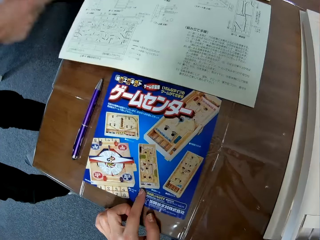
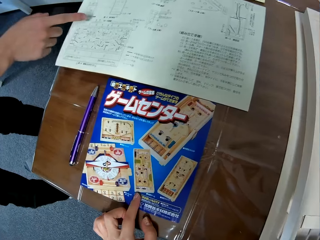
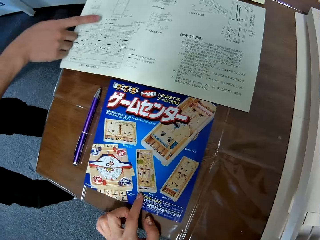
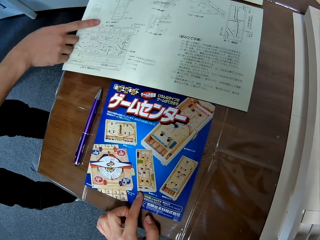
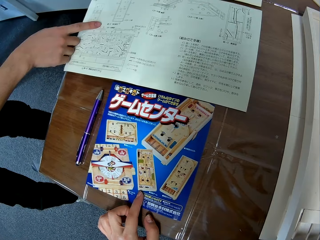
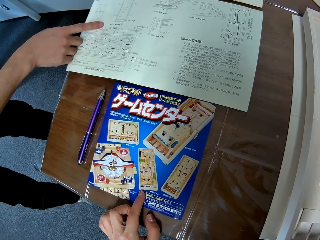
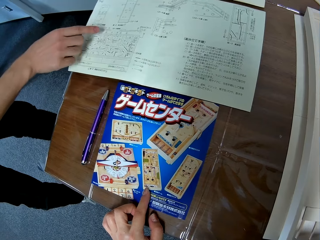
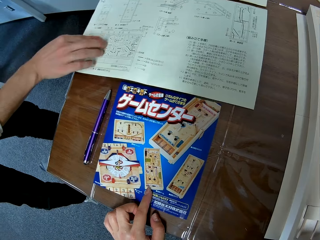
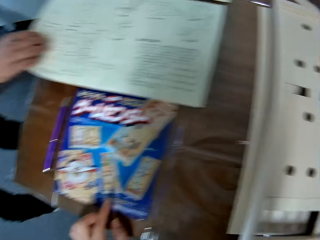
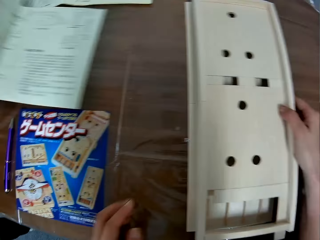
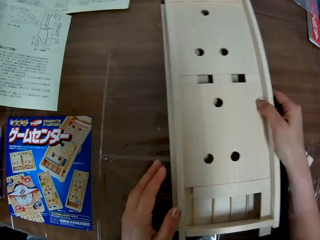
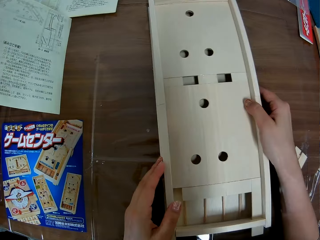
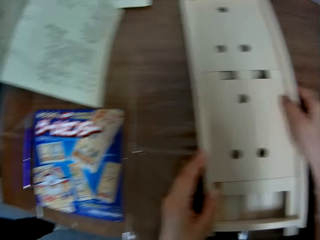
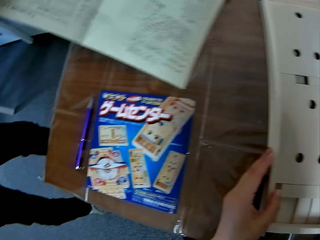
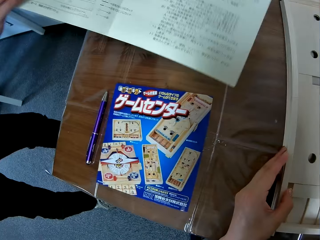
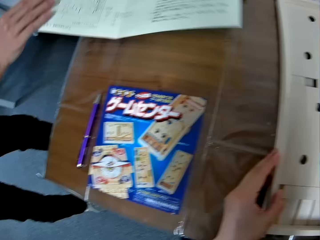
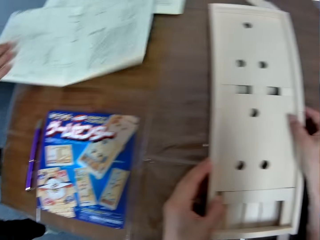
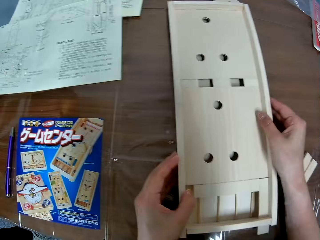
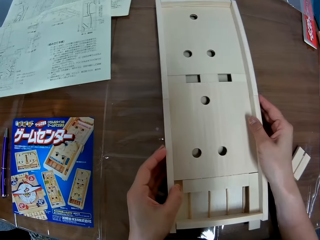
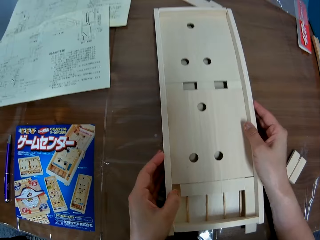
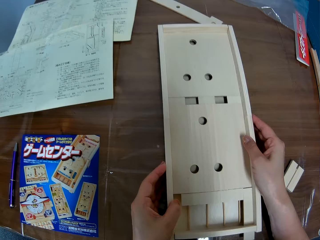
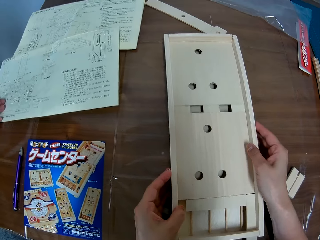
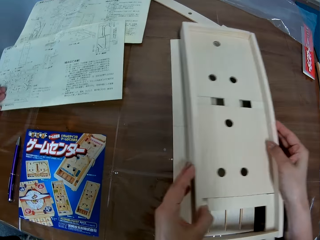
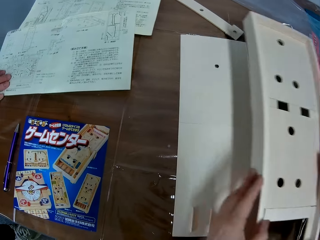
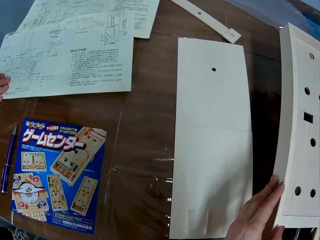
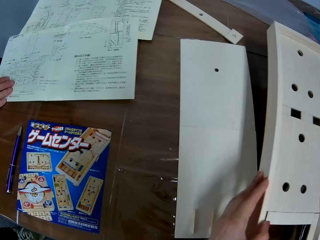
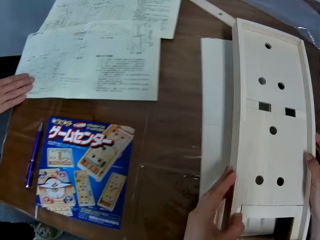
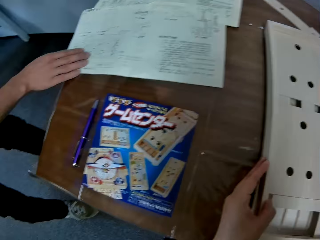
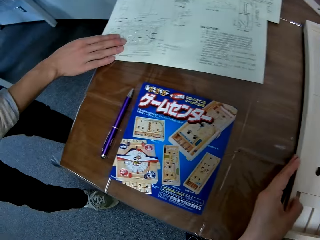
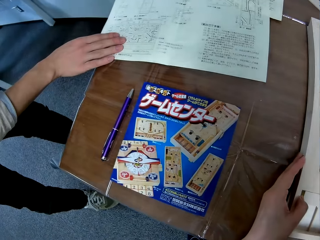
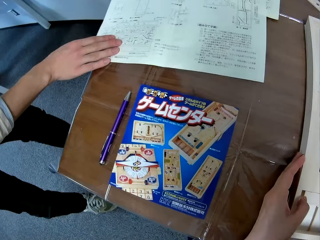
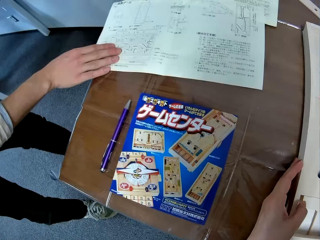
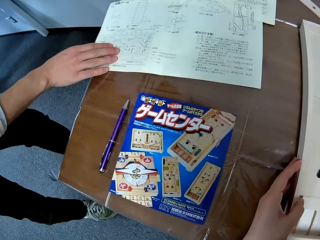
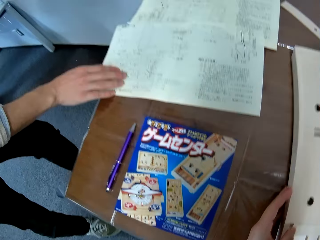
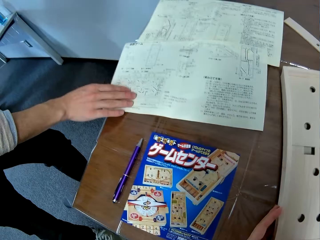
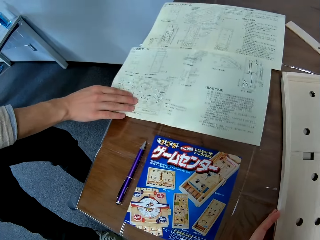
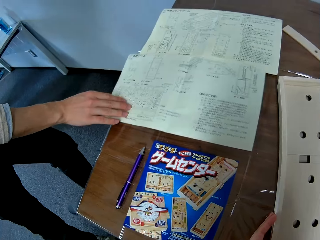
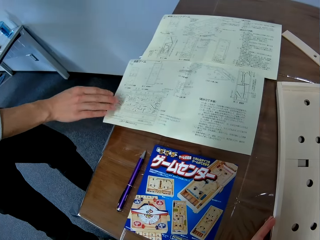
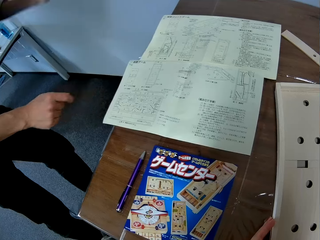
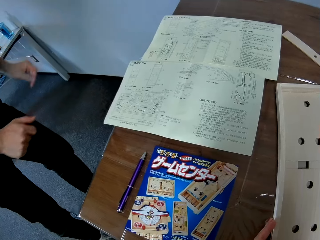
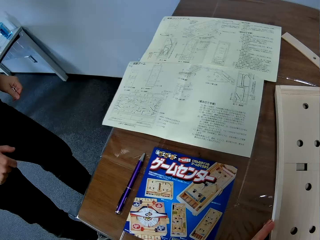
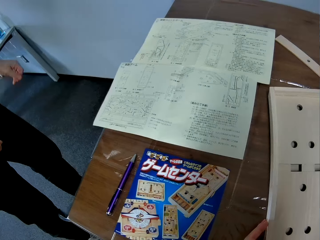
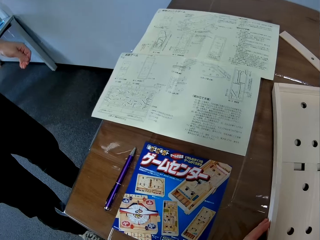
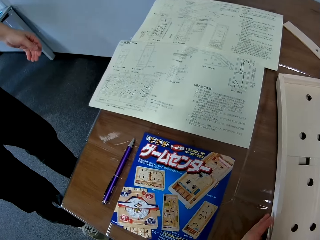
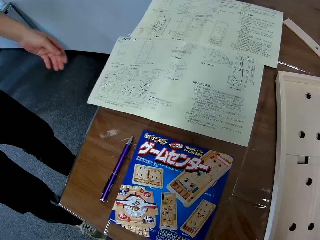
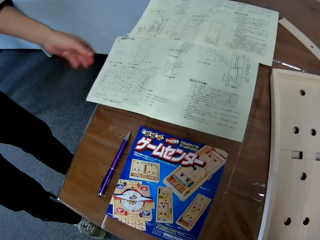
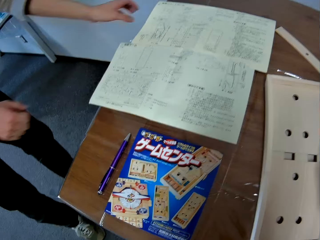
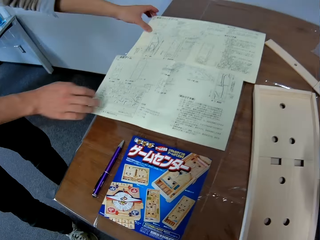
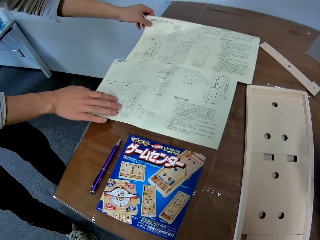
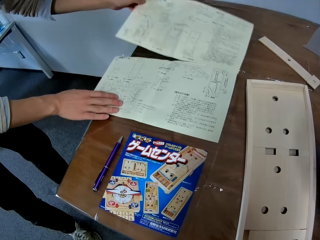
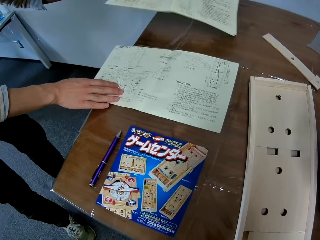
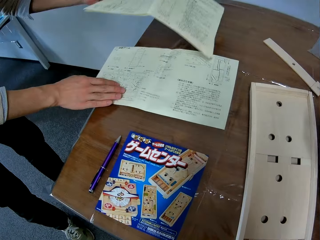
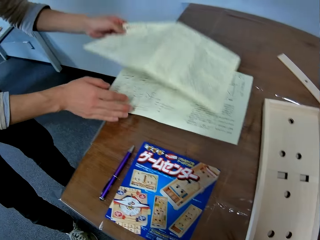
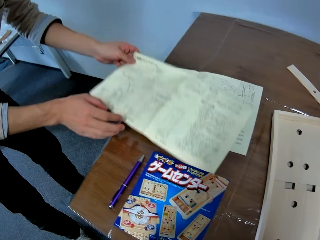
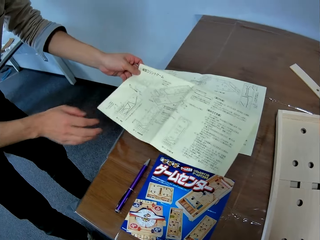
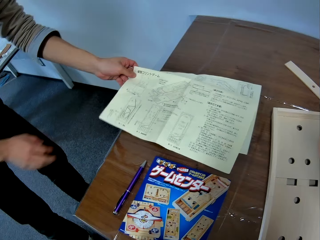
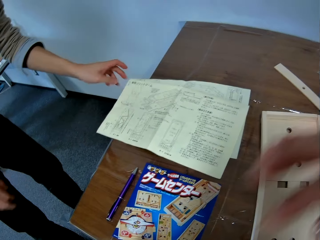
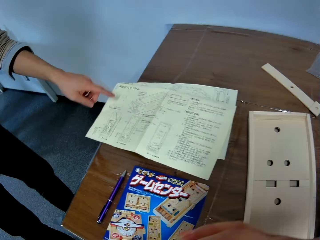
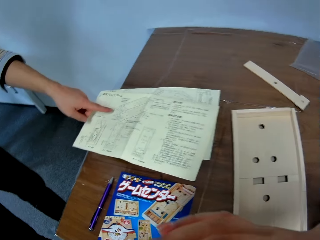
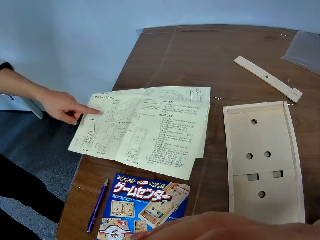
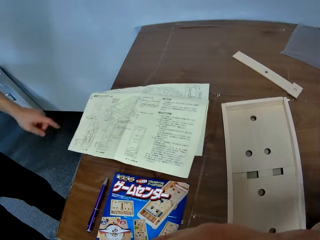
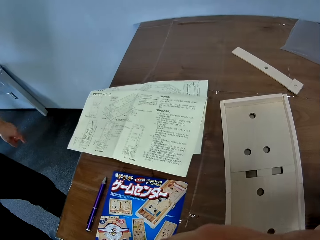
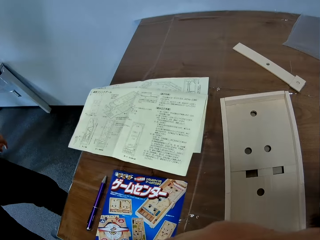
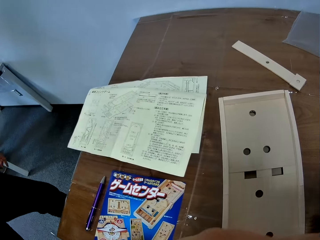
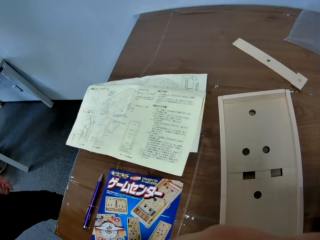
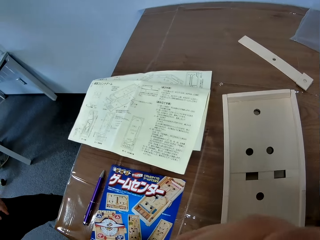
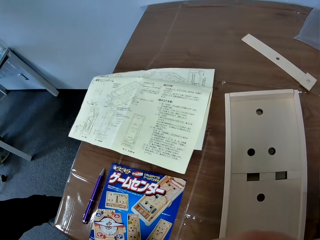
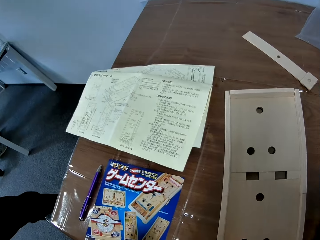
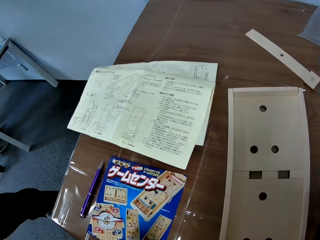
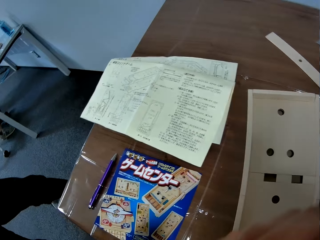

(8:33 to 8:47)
The camera wearer looks at the sticker. She places her left hand on the flyer. A man reads the sketch. The man attempts turning the paper to the other side. The camera wearer holds the wooden board with her two hands. She adjusts the wooden boards placed on each other. She looks at the flyer on the table. The man removes his hand from the paper on the table, looks at the sketch, and stacks the papers on the table on each other.

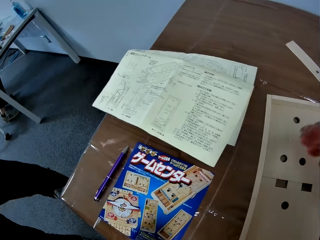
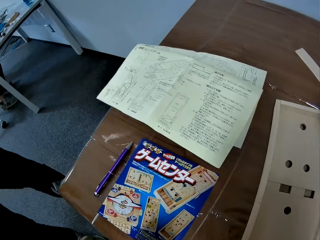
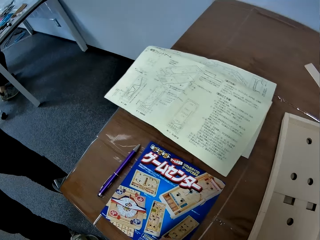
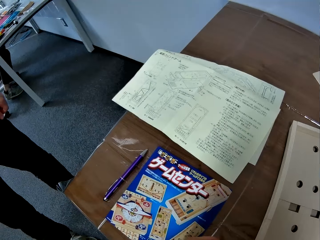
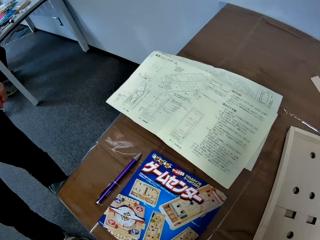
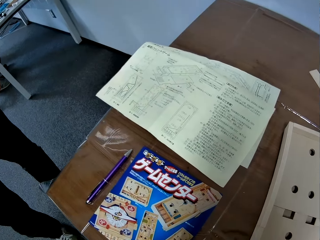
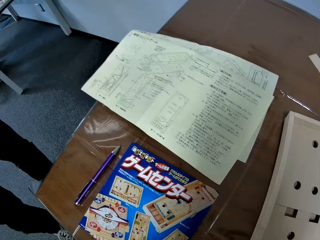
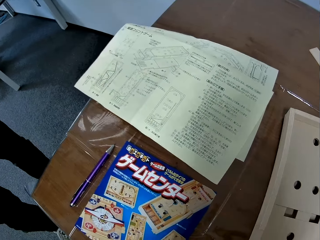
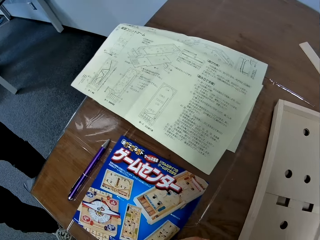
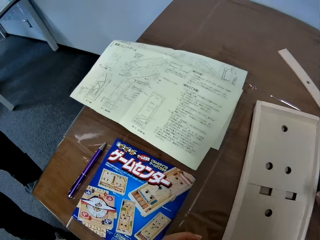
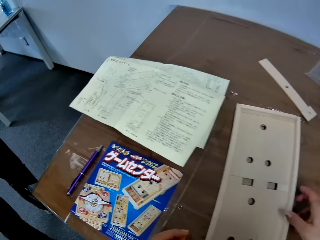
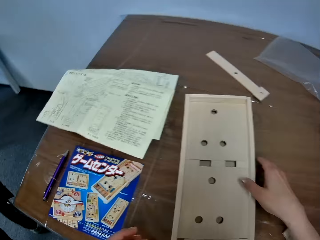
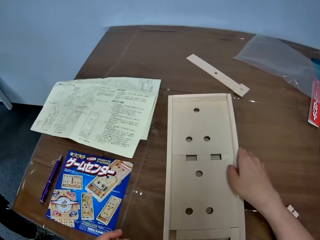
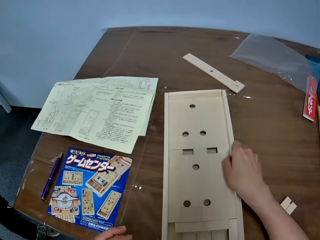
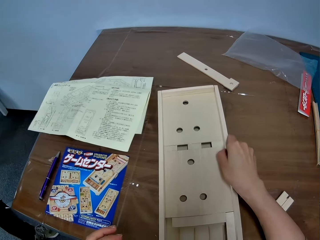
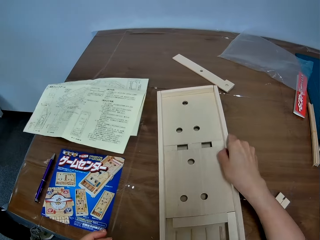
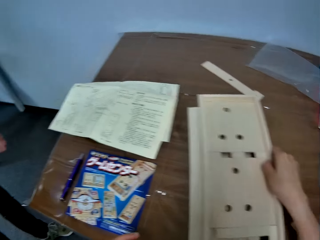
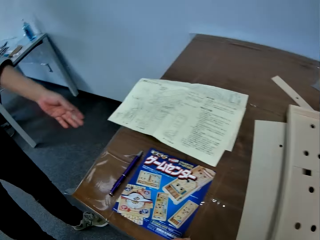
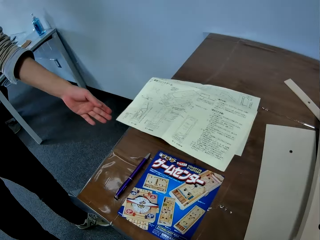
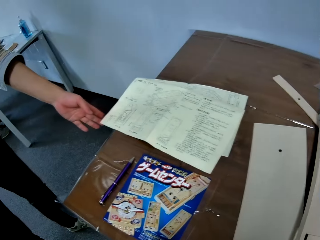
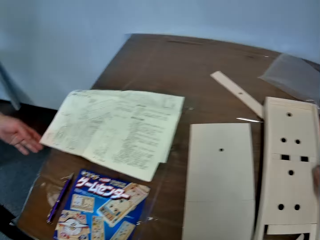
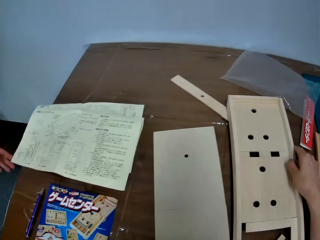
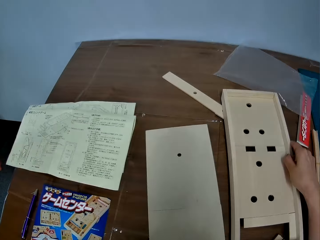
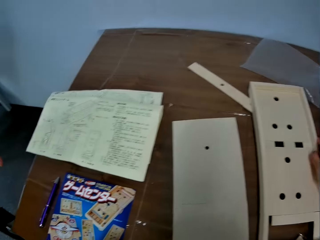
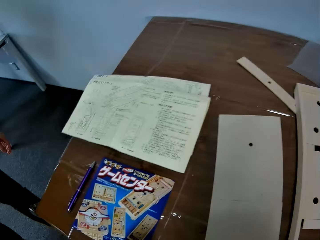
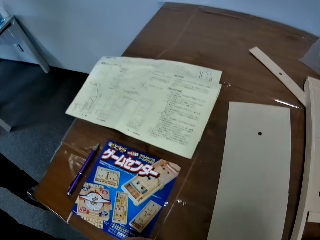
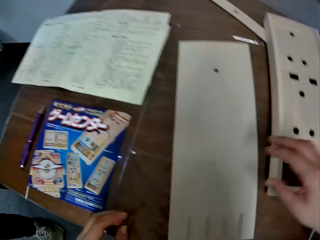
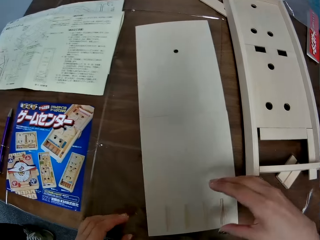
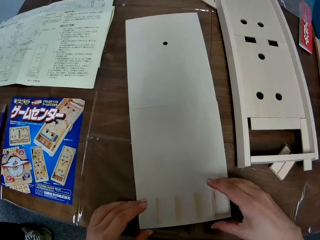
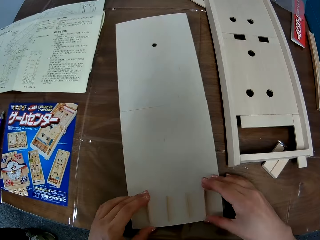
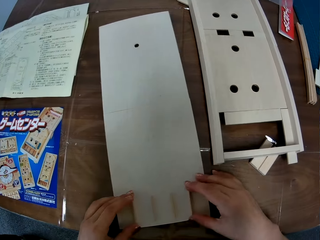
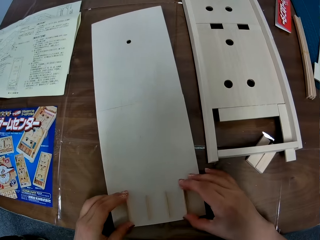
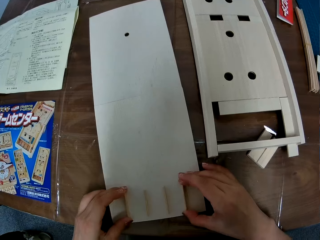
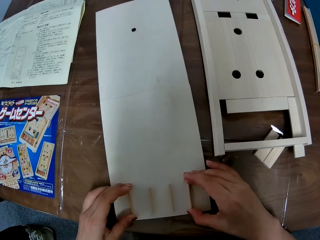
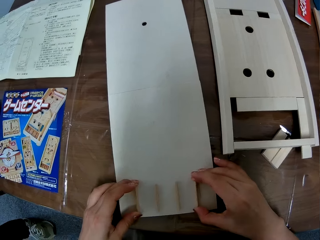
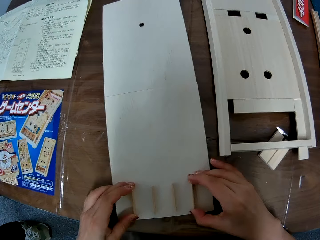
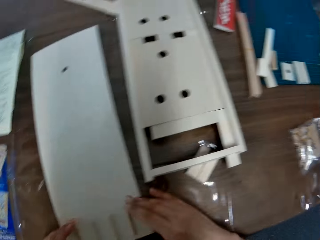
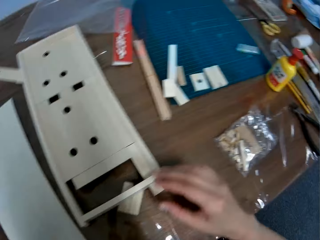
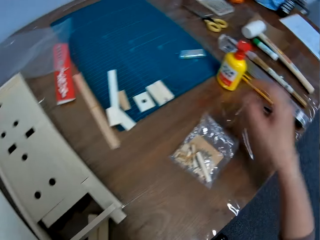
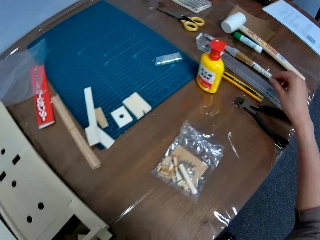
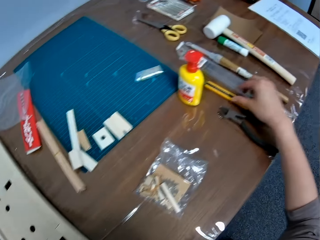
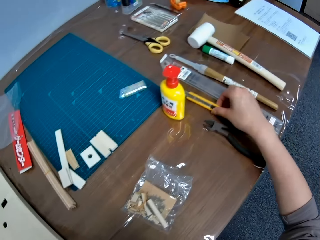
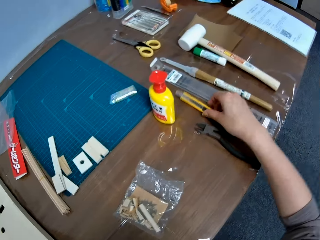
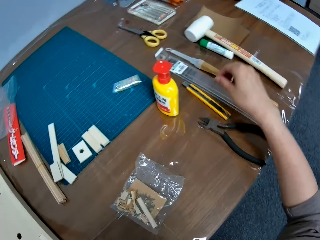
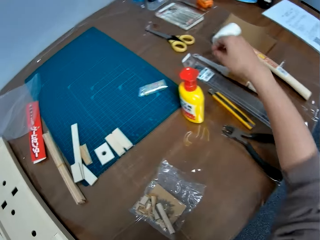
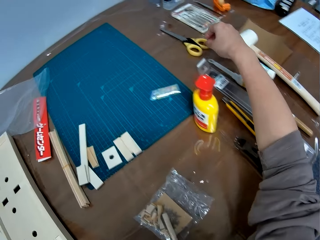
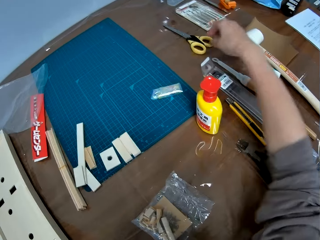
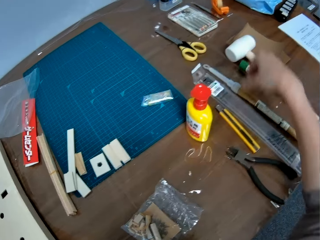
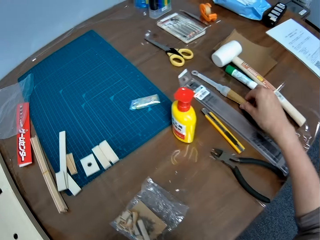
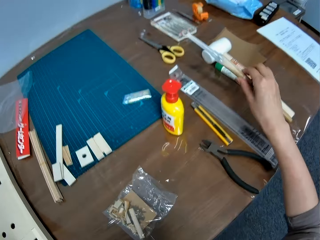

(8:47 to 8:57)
The camera wearer disassembles the wooden boards on the table. A man moves something.
